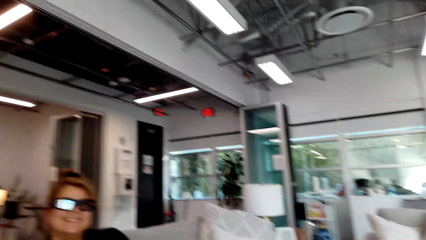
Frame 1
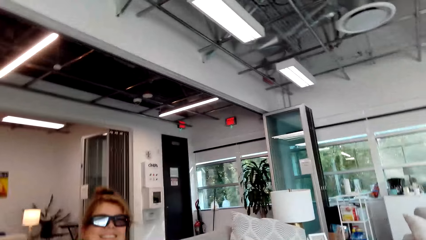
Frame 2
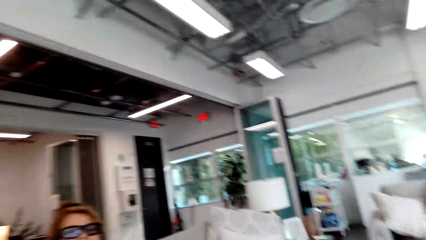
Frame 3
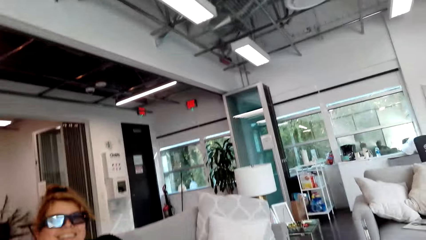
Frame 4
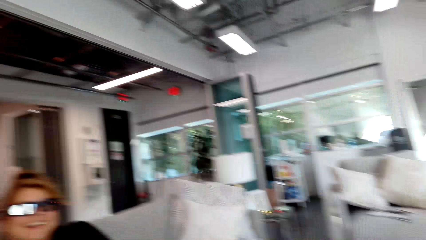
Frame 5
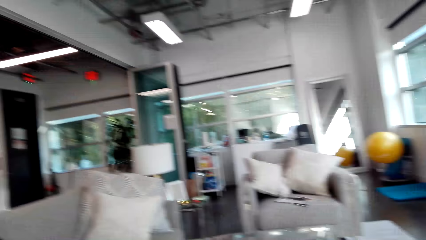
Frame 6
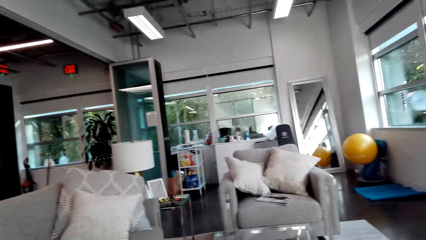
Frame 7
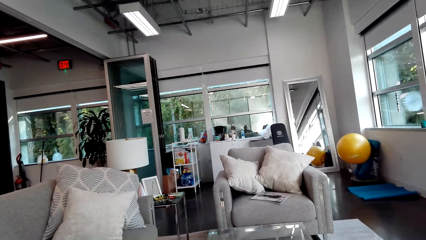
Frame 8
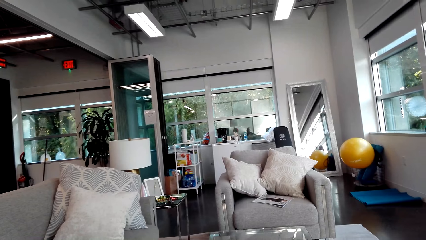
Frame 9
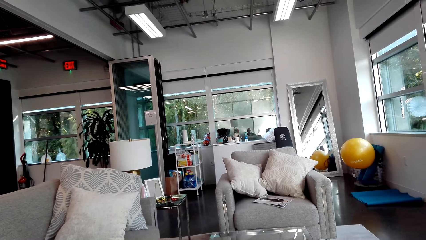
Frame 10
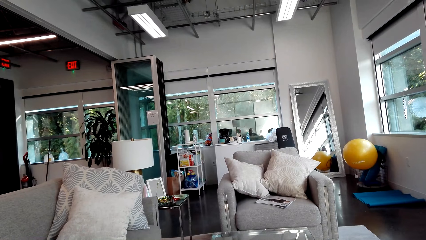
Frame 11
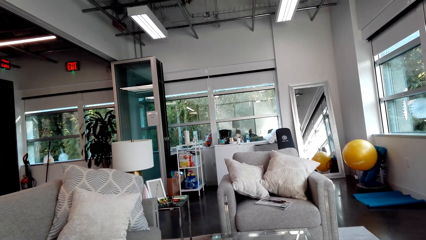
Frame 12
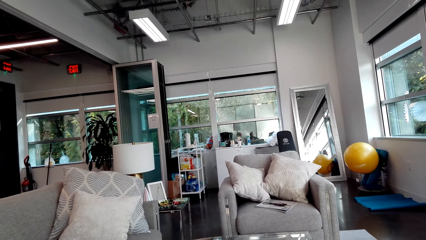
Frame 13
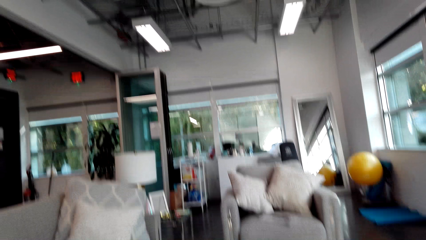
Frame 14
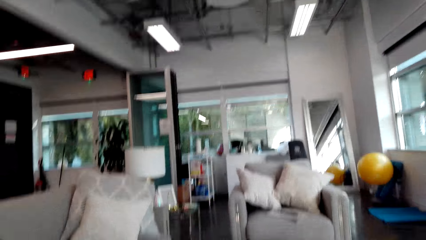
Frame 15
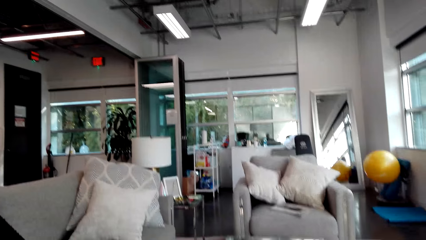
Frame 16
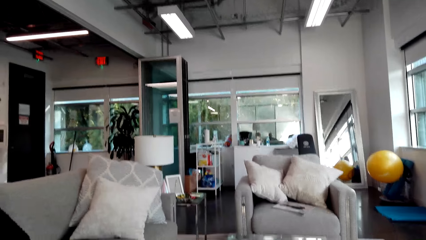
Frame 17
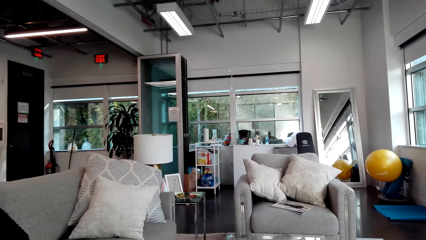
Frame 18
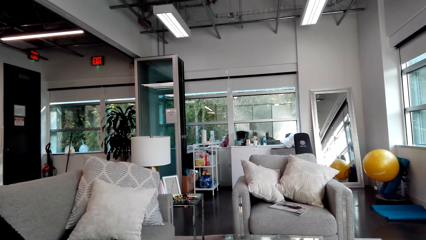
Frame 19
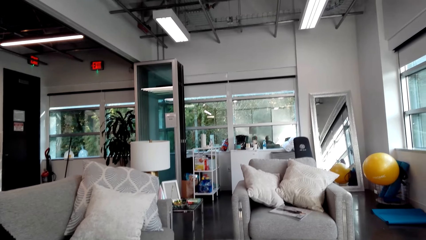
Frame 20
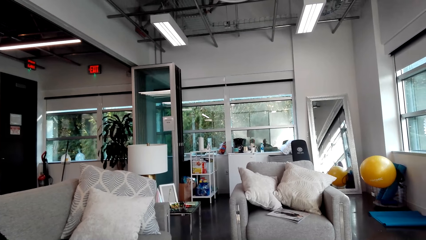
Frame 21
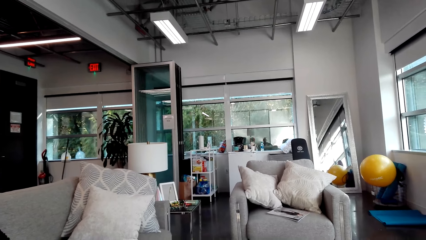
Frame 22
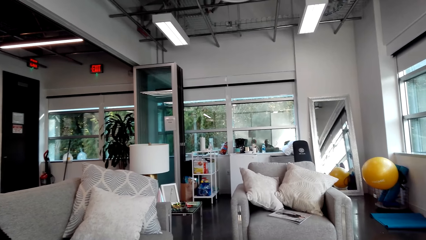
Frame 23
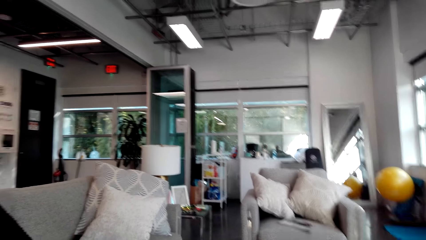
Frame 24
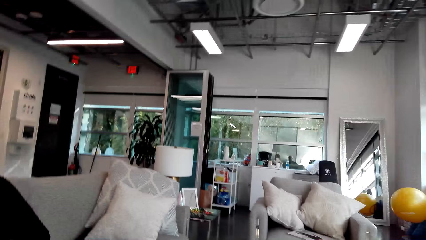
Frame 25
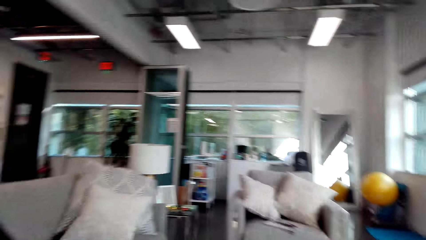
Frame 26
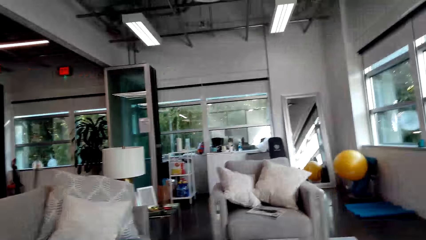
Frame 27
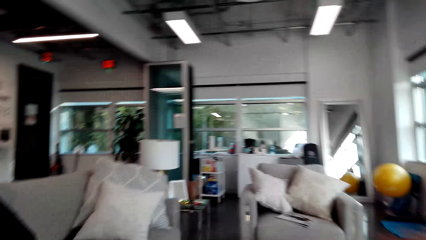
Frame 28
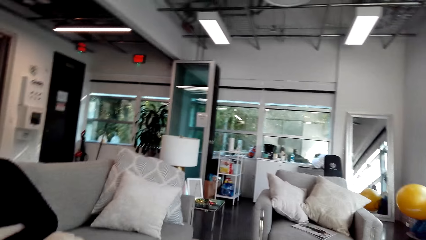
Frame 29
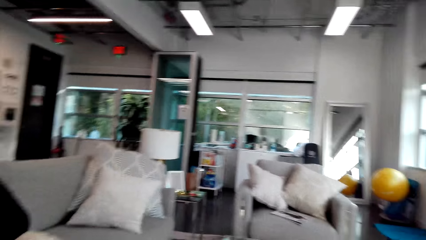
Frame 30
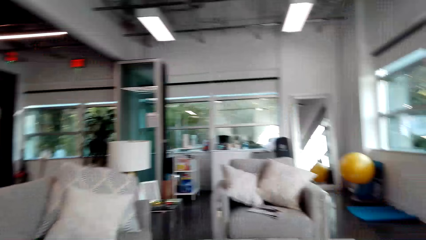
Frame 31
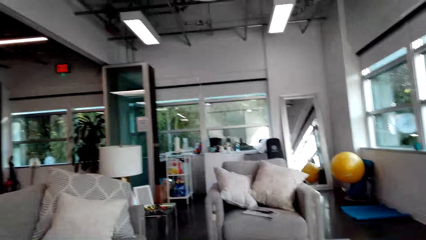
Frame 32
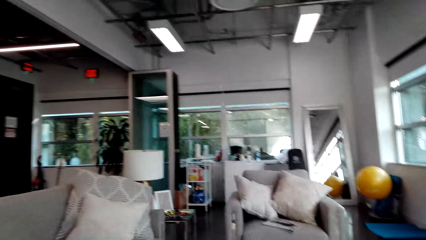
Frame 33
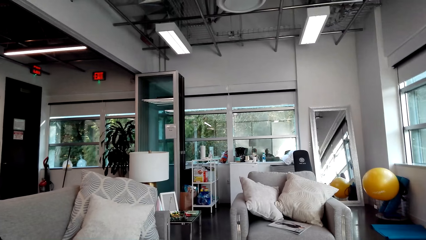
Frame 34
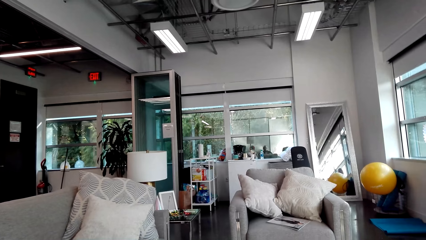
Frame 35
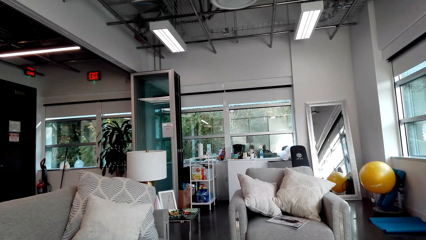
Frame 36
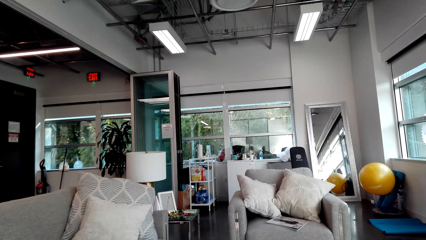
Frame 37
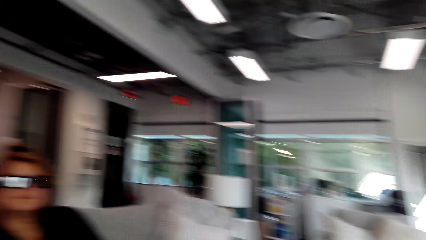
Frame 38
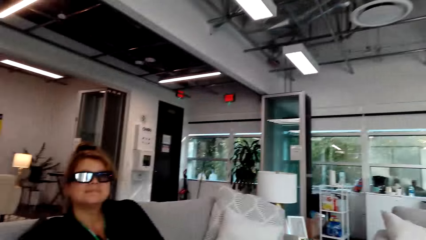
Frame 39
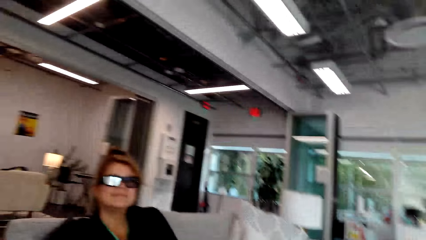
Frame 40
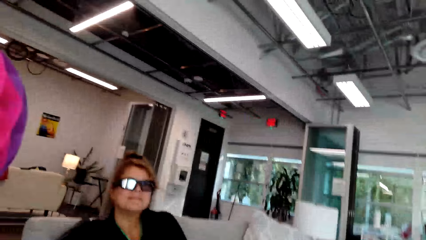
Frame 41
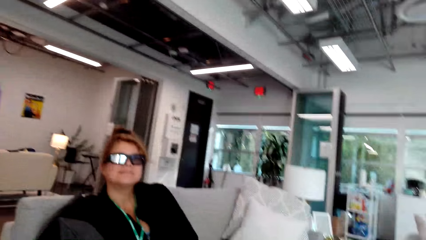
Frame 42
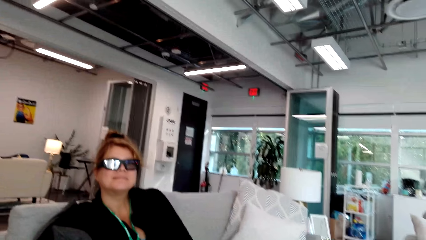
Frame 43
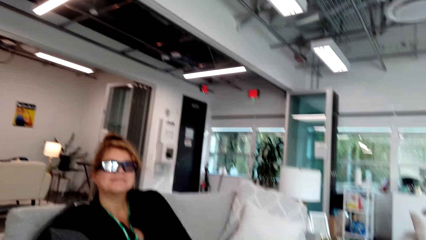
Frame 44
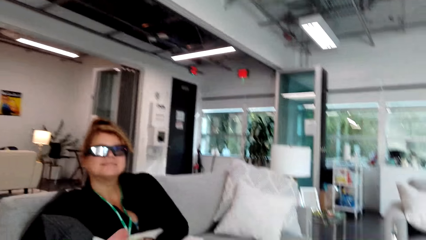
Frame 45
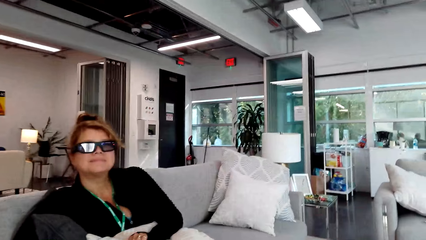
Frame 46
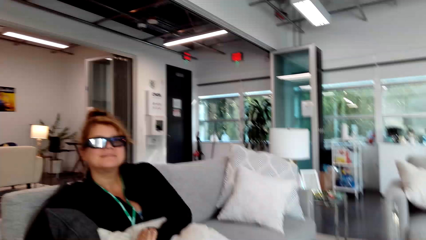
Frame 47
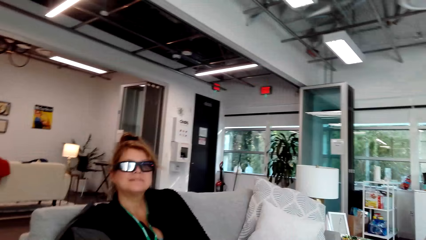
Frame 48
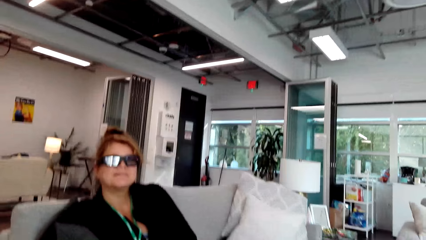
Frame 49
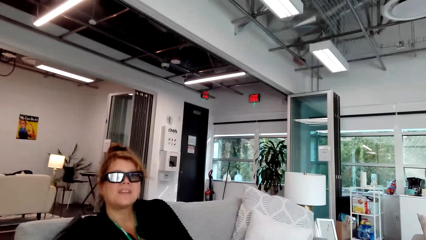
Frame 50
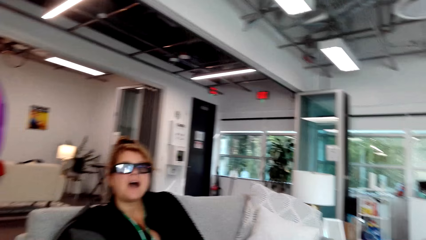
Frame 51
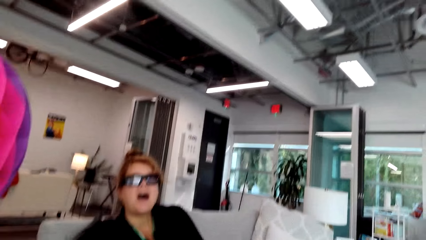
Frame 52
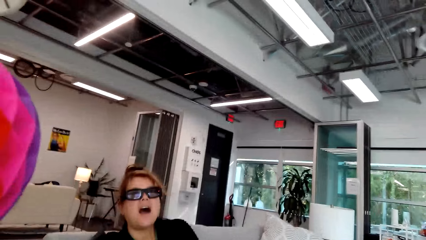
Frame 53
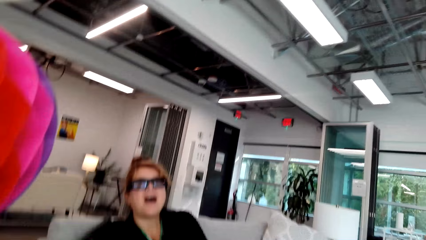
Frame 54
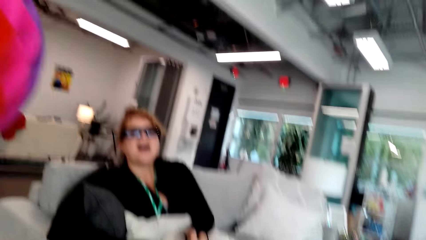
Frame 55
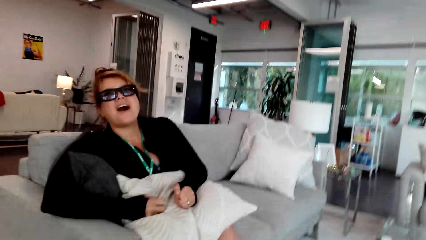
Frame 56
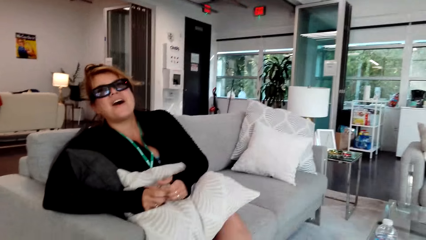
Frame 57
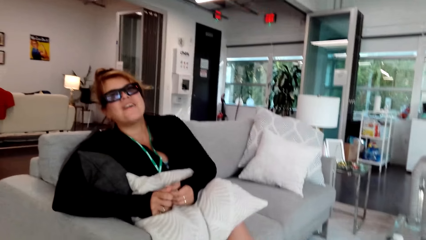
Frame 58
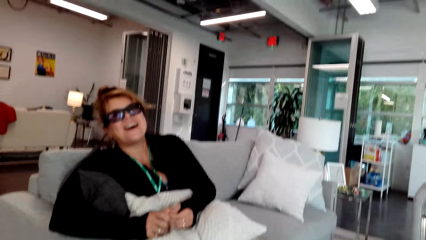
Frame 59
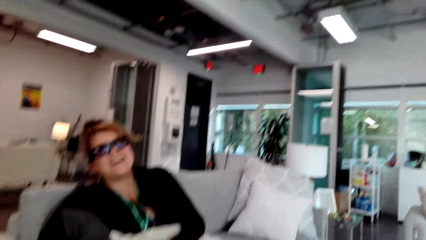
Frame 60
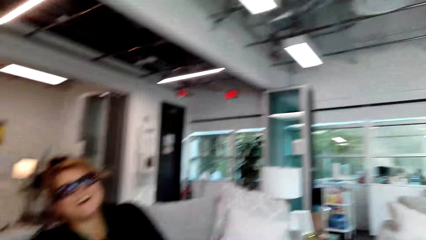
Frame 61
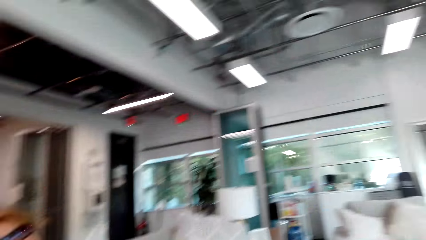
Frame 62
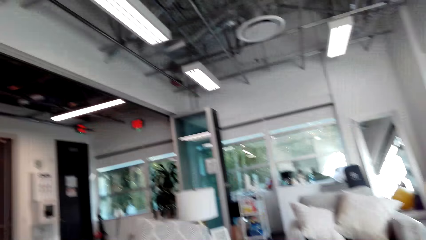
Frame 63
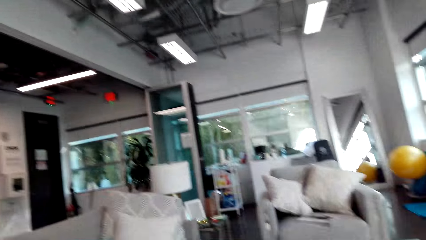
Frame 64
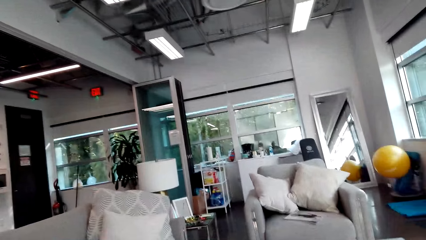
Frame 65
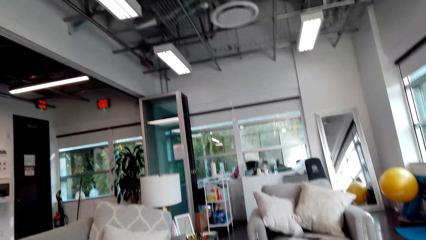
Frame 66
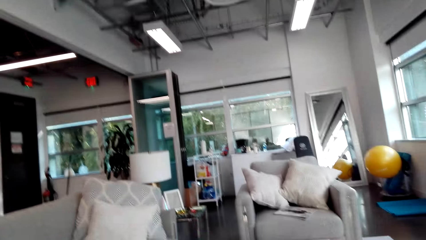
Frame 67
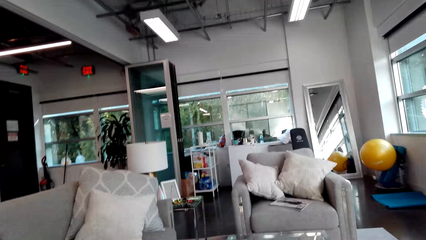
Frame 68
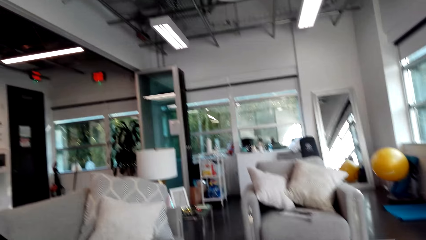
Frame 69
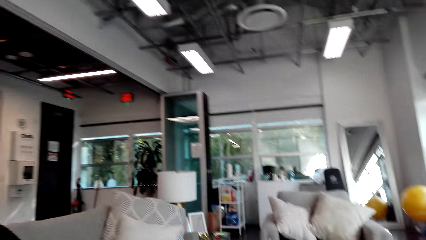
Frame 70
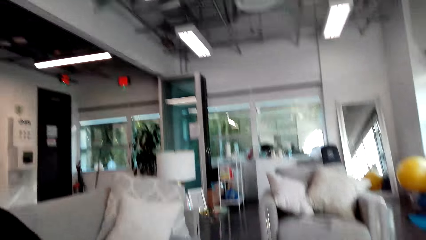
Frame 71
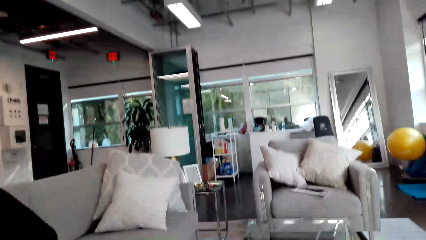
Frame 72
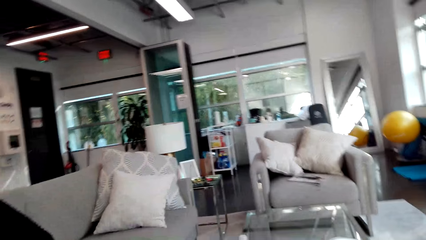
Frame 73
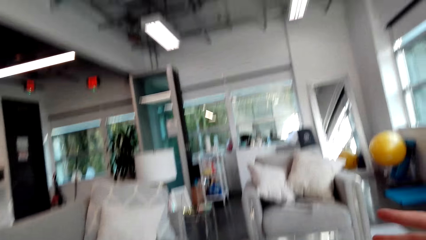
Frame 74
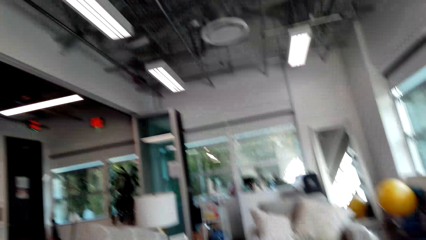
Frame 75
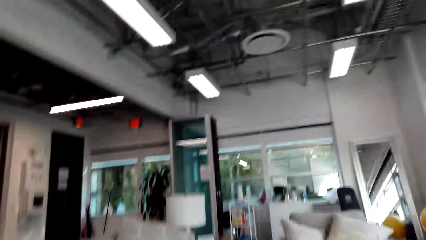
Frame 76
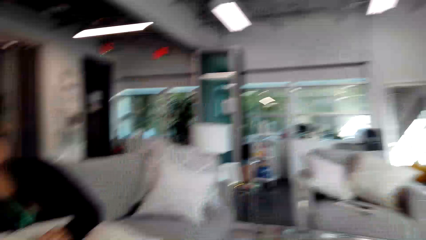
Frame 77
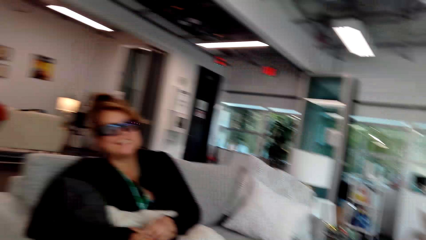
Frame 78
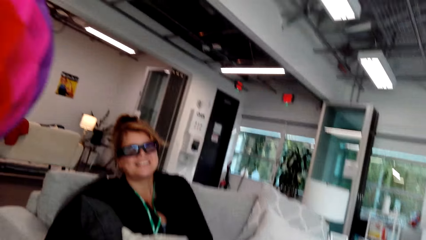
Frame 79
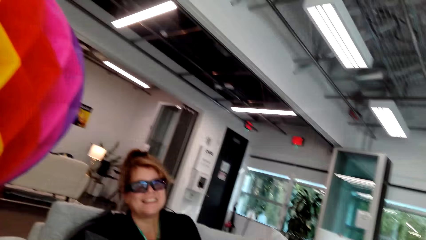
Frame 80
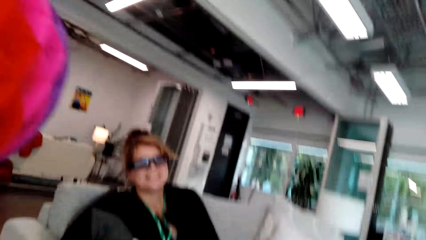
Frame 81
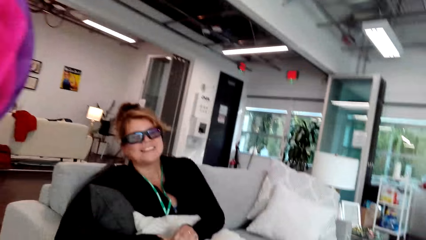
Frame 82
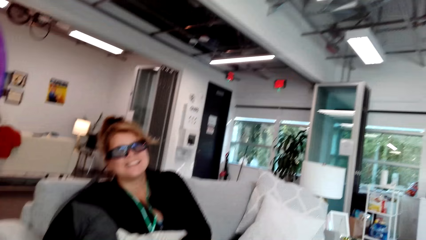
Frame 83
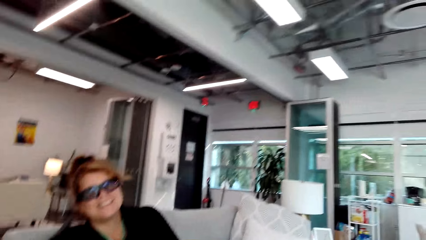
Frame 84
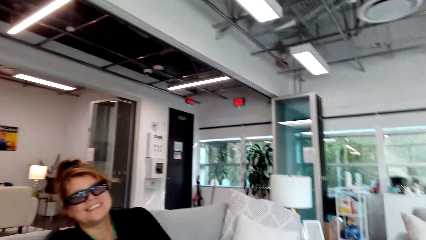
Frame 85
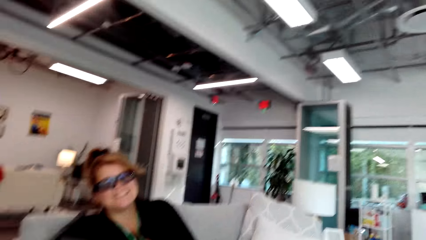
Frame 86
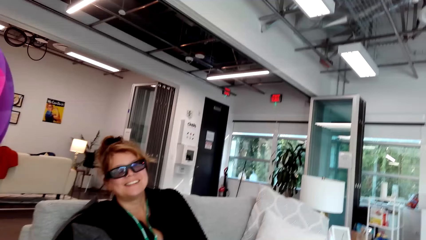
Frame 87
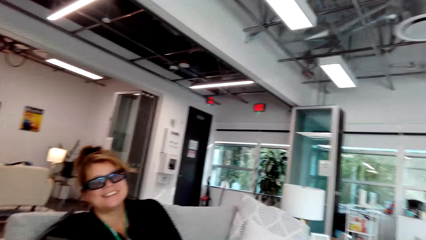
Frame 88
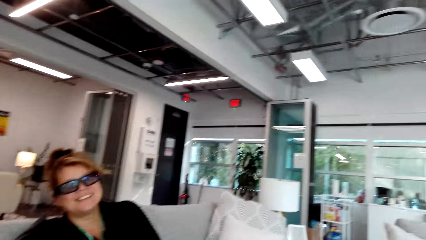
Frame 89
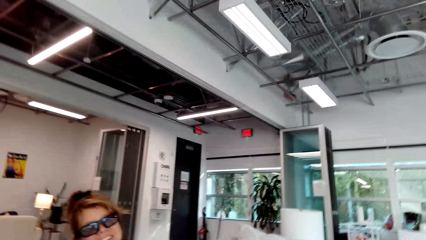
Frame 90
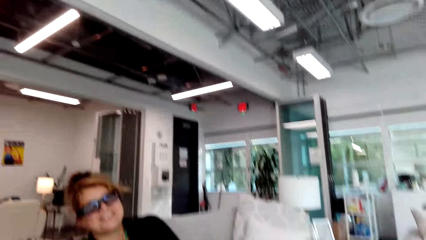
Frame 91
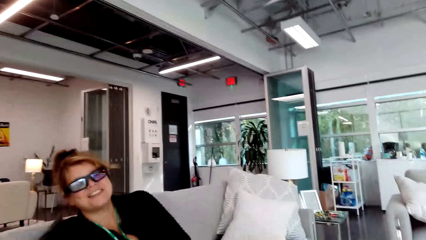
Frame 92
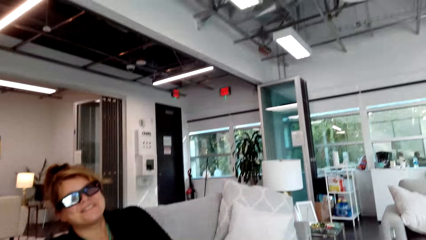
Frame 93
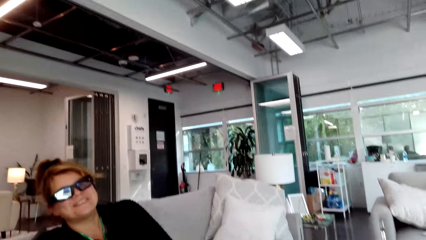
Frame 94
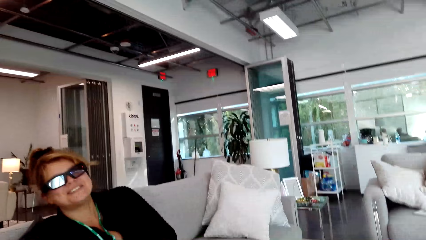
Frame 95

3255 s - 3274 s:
The camera wearer looks around. A lady stares in the room. The camera wearer looks at the lady. They stare in the room. They talk to the lady. They look around. They look at the lady. They talk to the lady.
